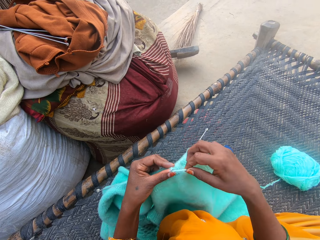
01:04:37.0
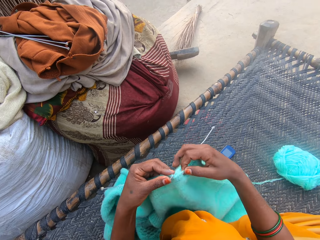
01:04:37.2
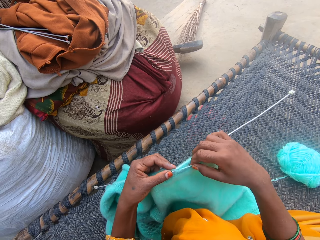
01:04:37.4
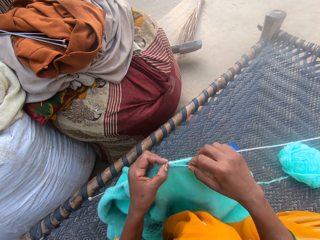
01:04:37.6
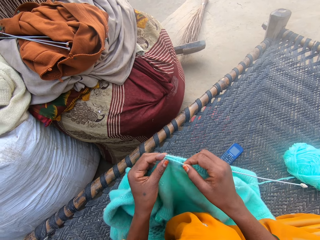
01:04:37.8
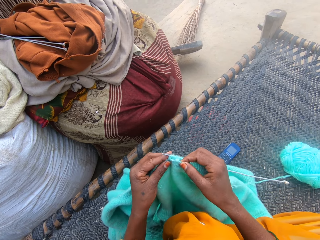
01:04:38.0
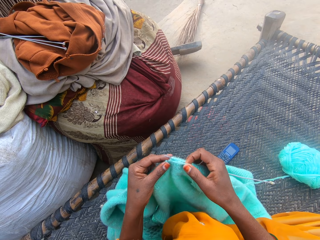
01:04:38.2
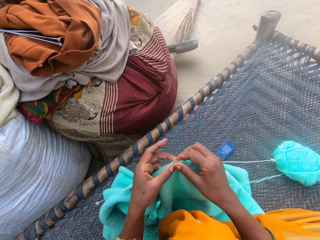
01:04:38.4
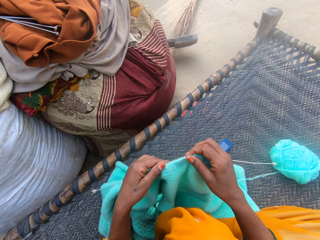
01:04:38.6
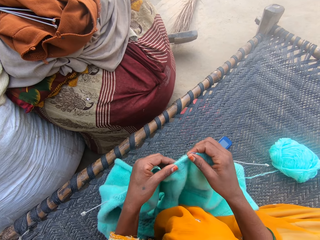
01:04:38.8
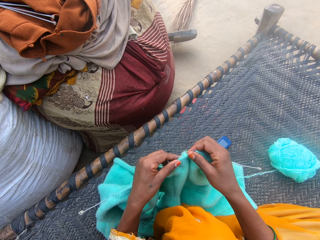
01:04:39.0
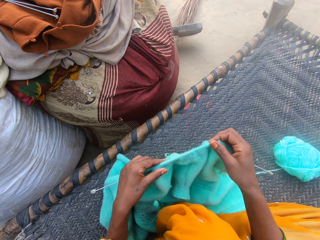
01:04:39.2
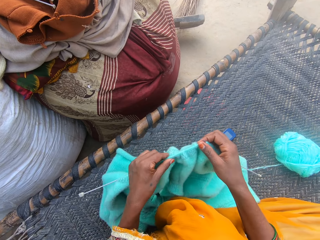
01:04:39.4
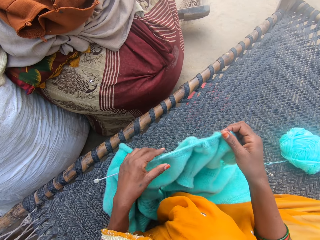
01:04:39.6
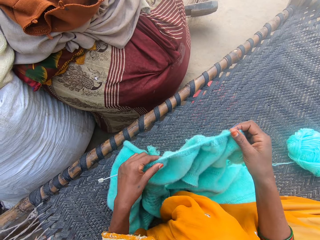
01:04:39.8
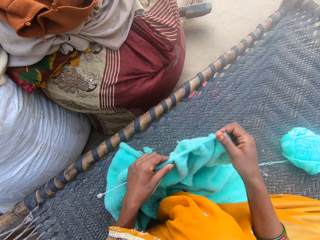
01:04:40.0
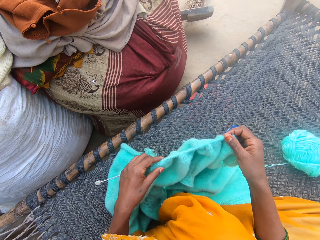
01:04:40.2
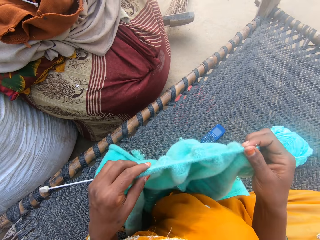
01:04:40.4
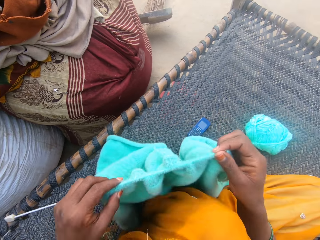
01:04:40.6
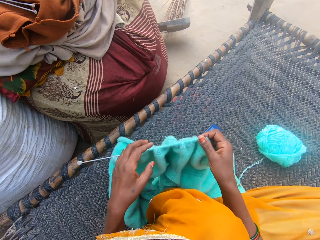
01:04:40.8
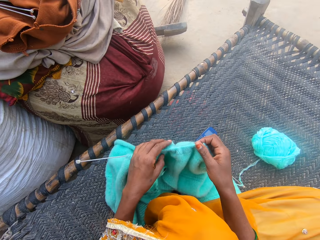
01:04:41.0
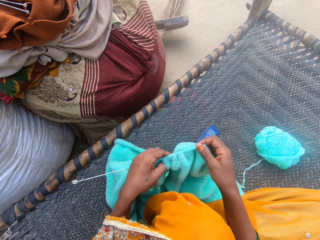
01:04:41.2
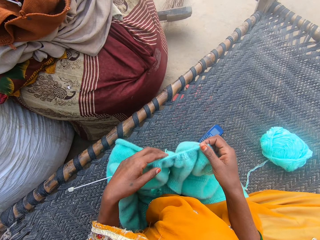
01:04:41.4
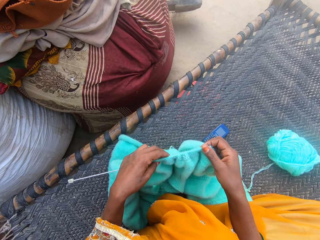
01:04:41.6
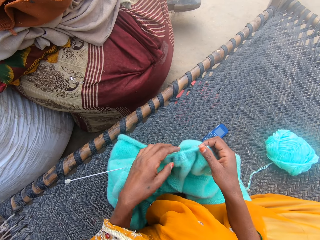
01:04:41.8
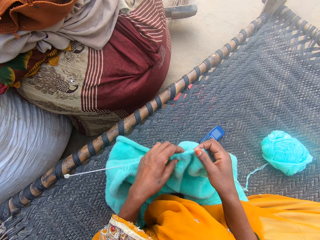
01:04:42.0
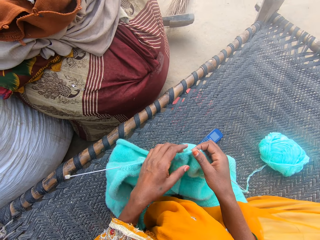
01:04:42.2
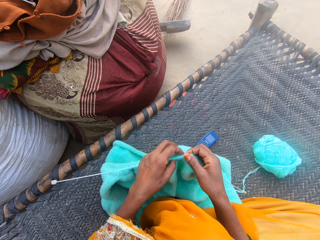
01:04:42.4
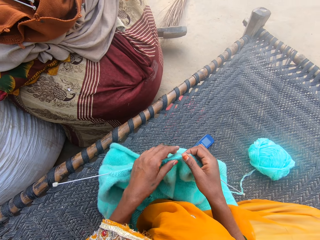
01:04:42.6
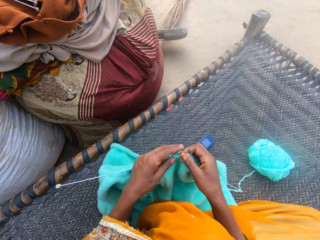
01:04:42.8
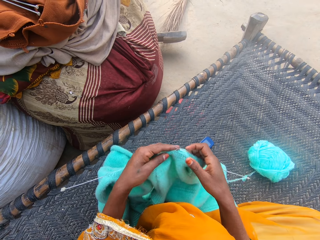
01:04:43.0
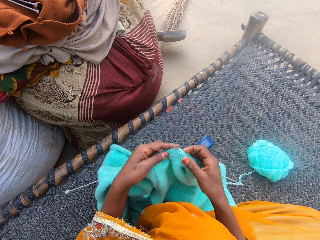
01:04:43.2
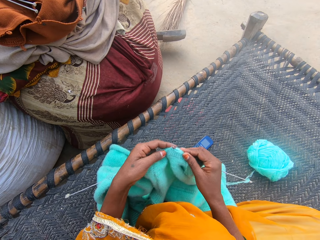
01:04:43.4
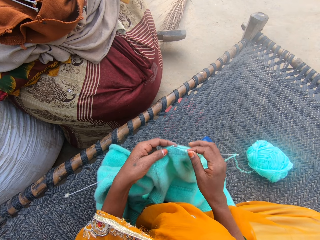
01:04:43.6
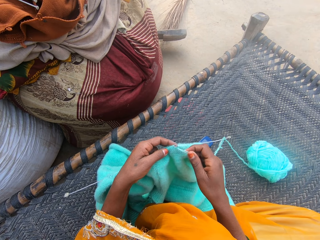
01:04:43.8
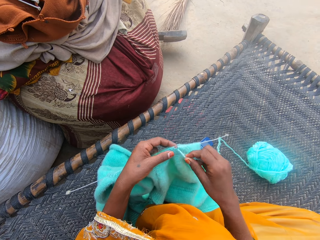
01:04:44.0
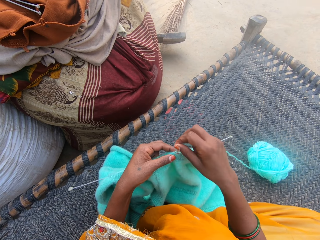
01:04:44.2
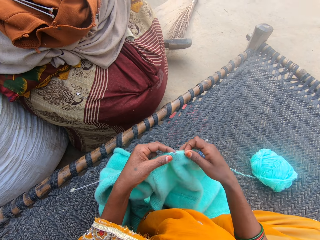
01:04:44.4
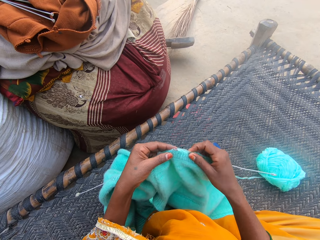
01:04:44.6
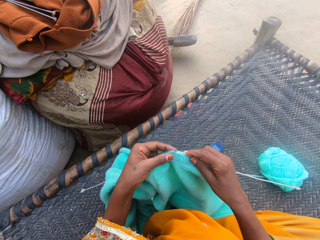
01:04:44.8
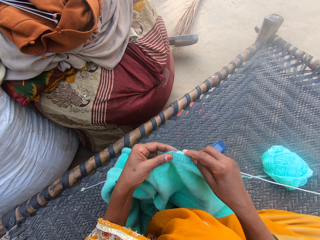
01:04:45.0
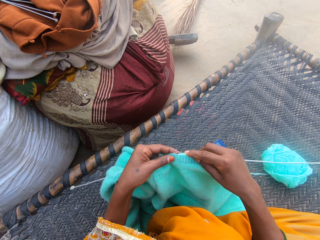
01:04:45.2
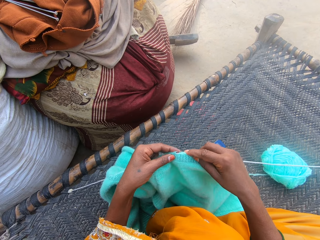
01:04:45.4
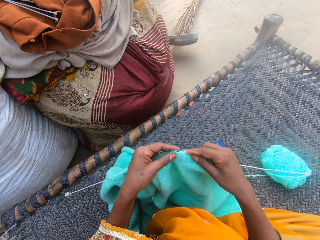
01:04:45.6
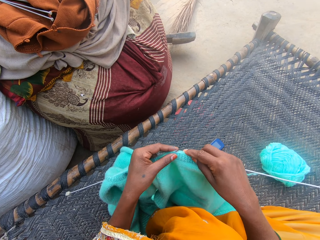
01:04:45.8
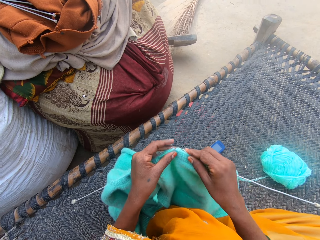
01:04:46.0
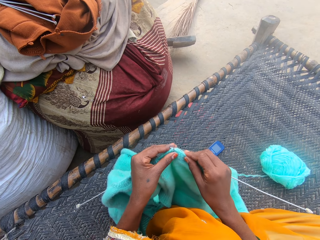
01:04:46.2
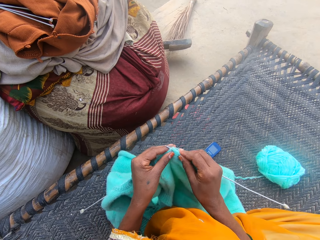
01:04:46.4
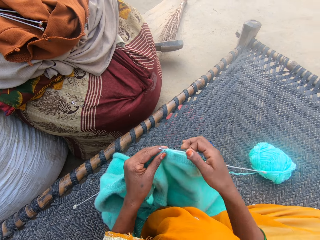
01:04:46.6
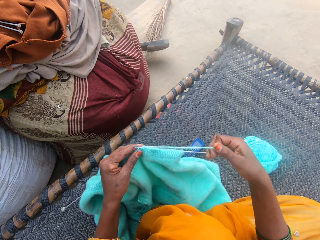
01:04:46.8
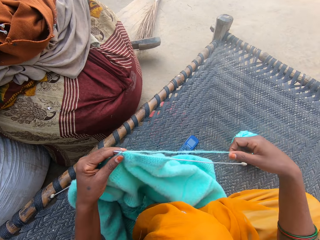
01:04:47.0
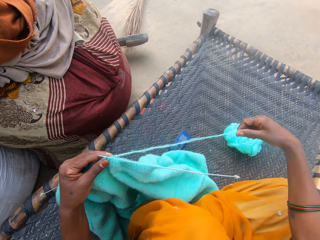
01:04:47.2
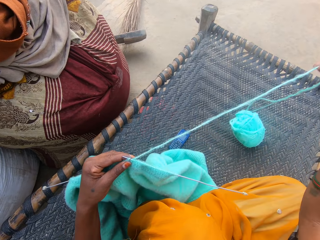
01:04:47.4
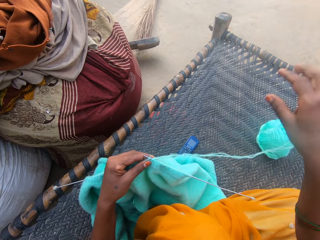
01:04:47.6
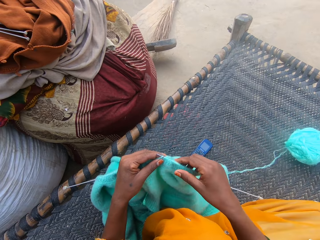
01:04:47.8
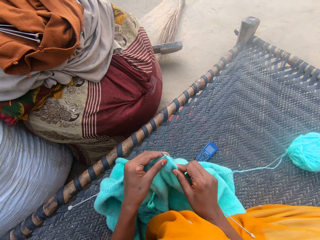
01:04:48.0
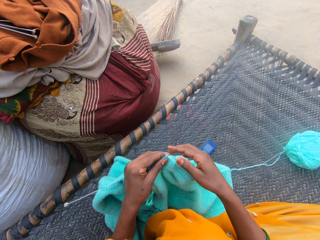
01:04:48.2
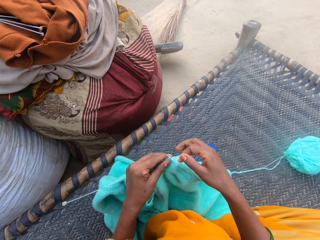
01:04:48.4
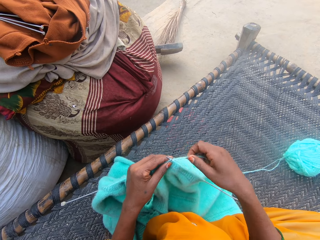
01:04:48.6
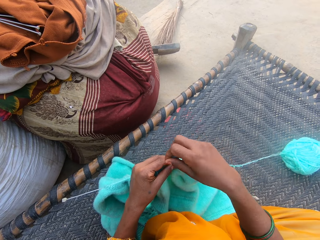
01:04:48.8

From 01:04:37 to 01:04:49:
The camera wearer knits using a needle. She folds a thread on the needle. She knits using the needle. She pushes a cloth. She adjusts the cloth on the knitting needles with her left hand. She pushes the cloth. She adjusts the cloth on her lap with both hands. She lifts the cloth. She adjusts the cloth on the knitting needles with her left hand. She knits yarn with the knitting needles. She folds the thread on the needle. She knits using the needle. She pulls the thread.

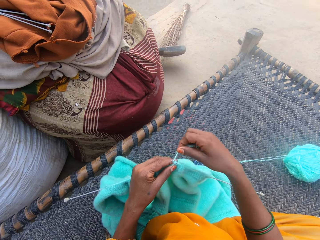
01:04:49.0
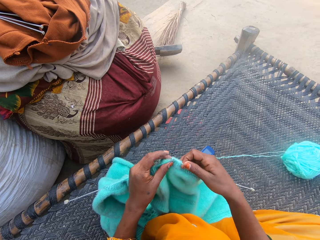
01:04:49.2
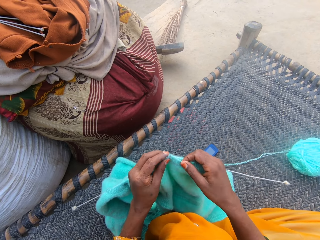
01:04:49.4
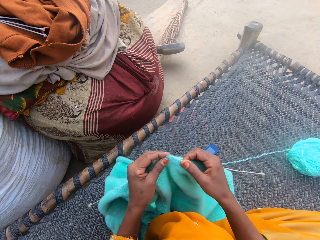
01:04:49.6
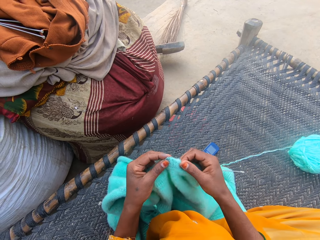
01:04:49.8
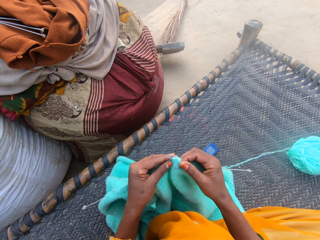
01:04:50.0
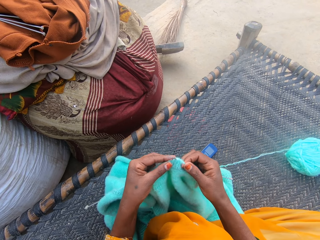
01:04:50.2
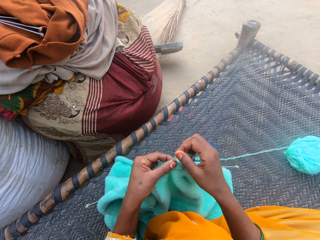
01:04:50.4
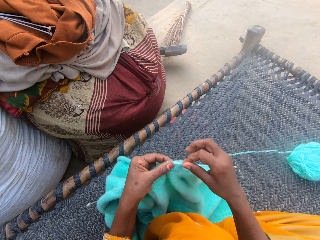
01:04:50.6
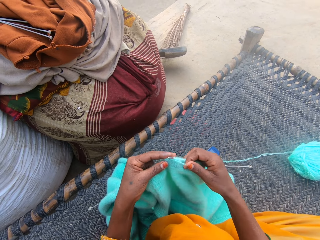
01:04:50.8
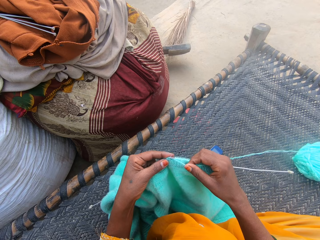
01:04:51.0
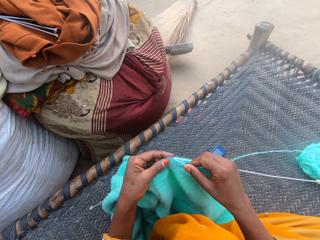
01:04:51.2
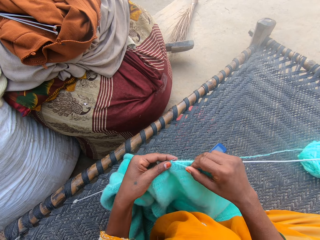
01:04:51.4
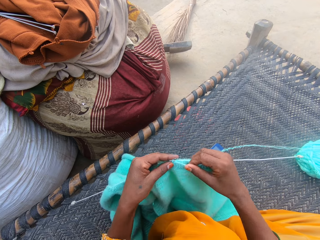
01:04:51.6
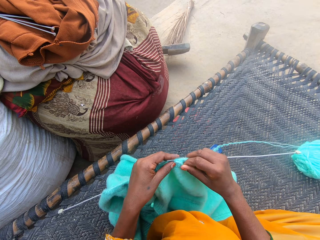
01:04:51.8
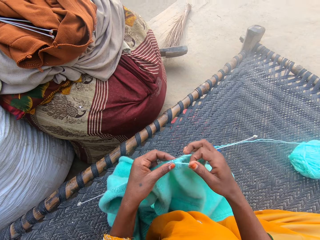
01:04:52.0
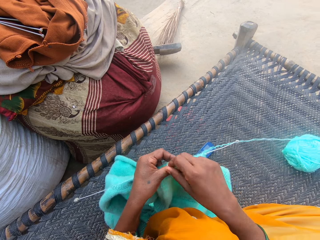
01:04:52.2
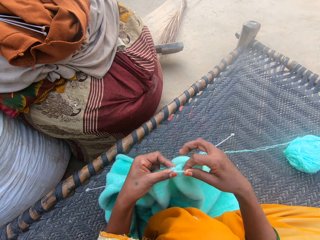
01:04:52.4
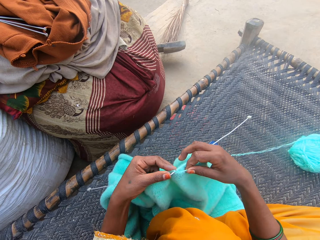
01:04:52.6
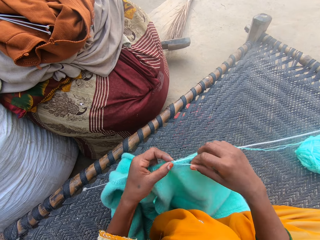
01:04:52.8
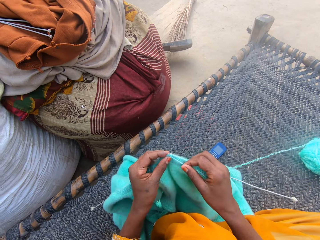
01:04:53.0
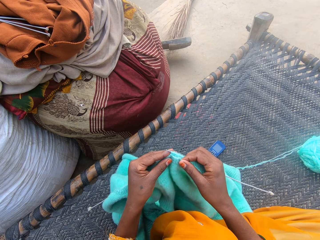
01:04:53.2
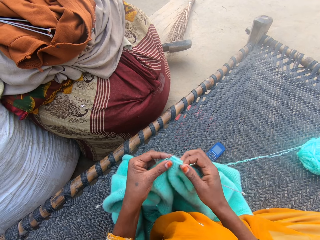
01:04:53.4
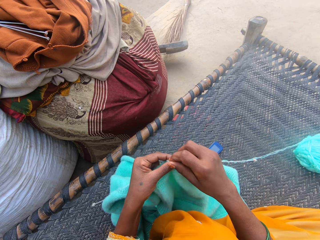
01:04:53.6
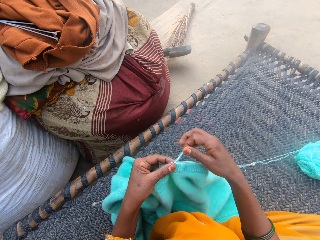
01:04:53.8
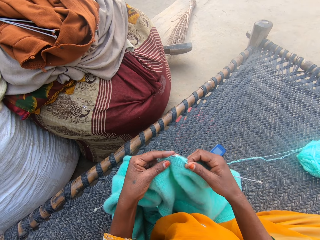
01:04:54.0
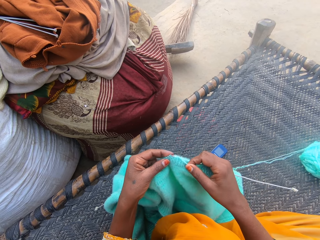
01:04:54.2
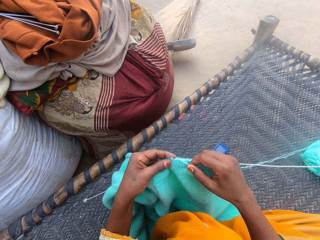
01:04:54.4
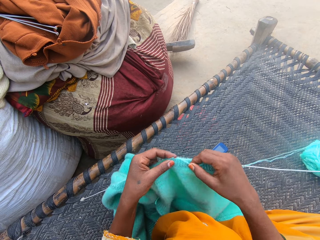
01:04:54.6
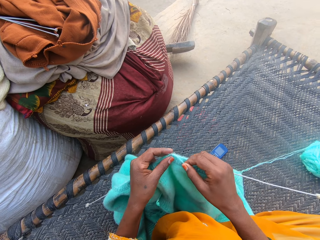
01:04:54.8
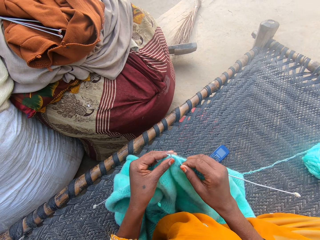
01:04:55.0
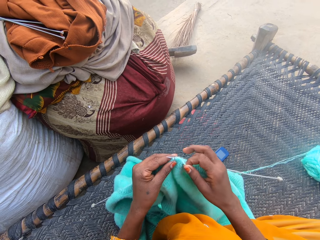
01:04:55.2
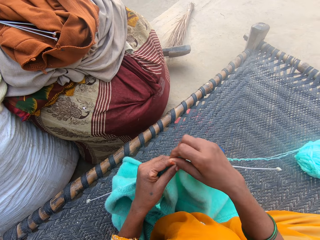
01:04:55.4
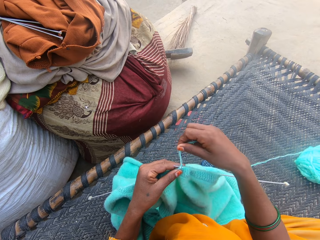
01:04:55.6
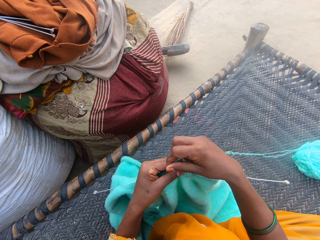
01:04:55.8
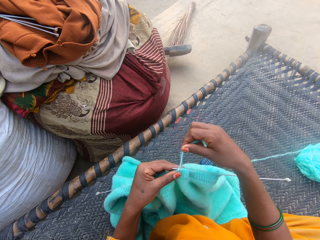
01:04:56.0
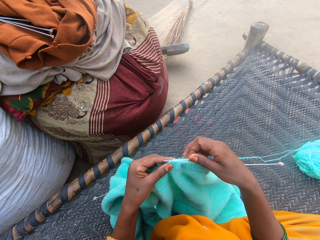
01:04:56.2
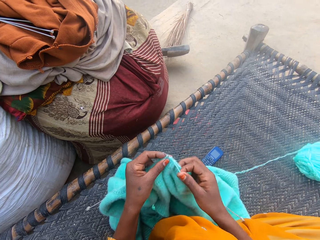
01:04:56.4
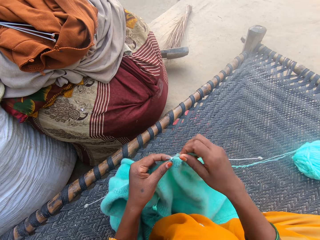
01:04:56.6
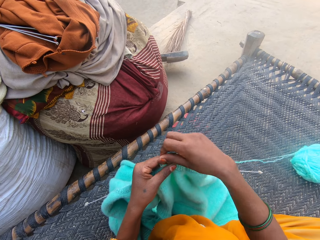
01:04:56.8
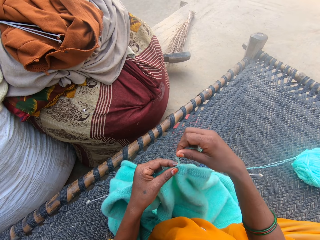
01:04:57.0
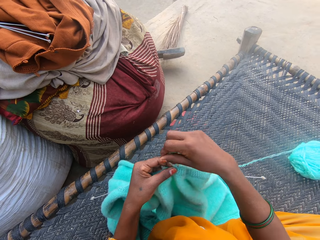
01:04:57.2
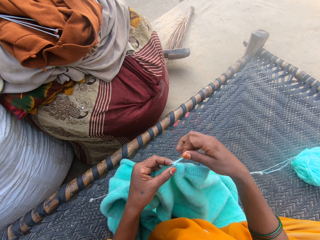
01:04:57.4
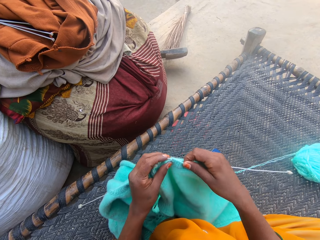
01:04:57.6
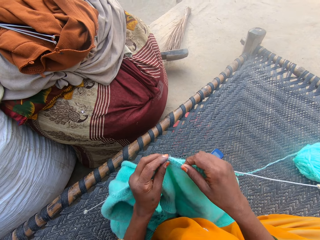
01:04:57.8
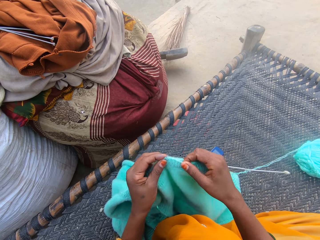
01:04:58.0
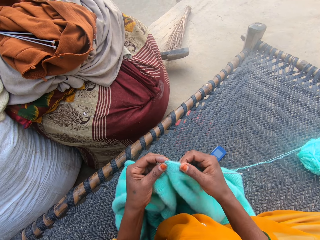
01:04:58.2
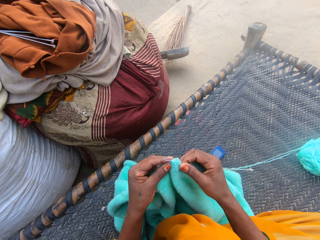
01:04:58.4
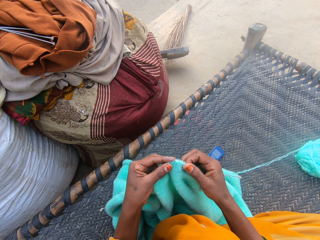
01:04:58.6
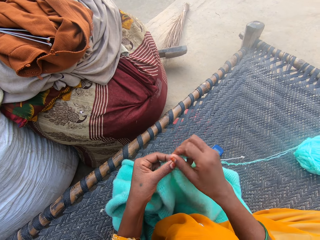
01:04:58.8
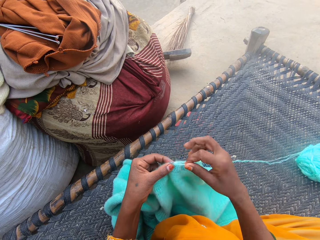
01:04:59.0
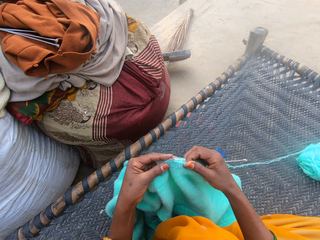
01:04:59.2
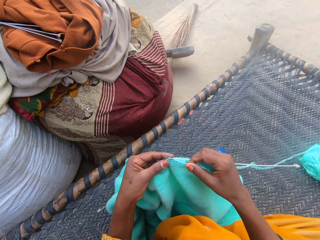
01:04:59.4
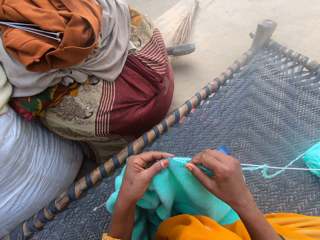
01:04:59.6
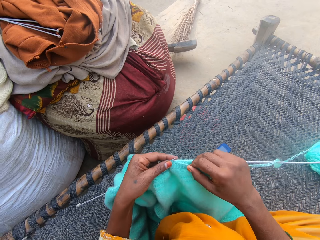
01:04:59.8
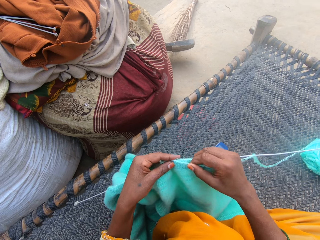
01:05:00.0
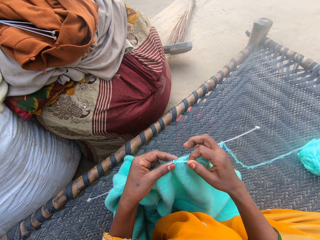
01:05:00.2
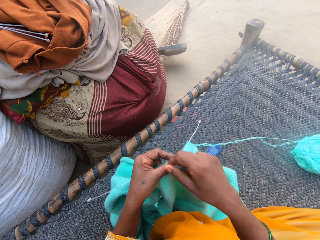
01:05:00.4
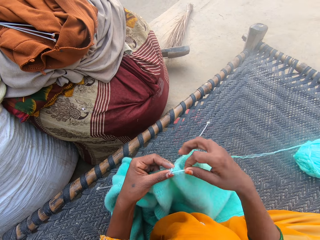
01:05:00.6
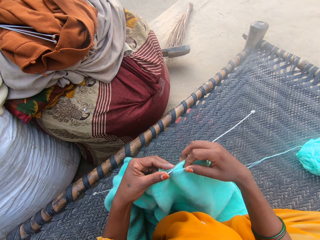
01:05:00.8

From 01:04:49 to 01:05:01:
The camera wearer folds a thread on a needle. They knit using the needle. They fold the thread on the needle. They knit using the needle. They fold the thread on the needle. They knit using the needle. They fold the thread on the needle. They knit using the needle. They fold the thread on the needle. They fold the thread on the needle again. They knit using the needle. They fold the thread on the needle. They knit using the needle.
